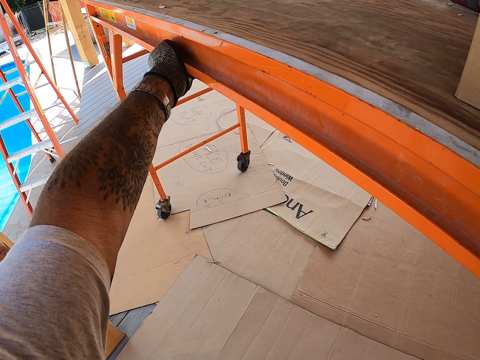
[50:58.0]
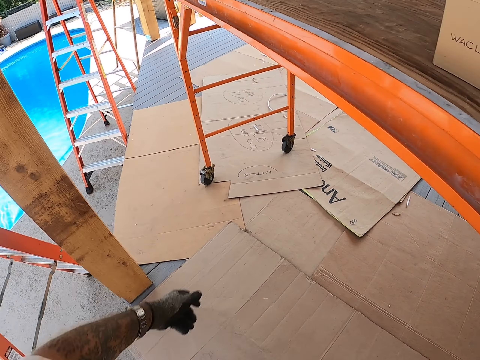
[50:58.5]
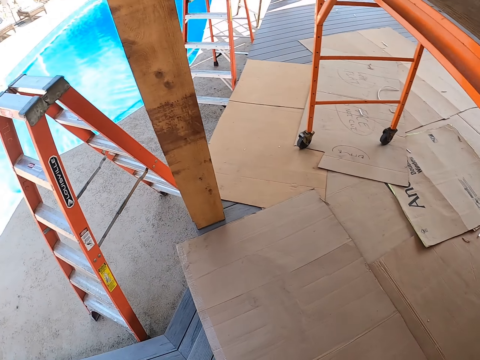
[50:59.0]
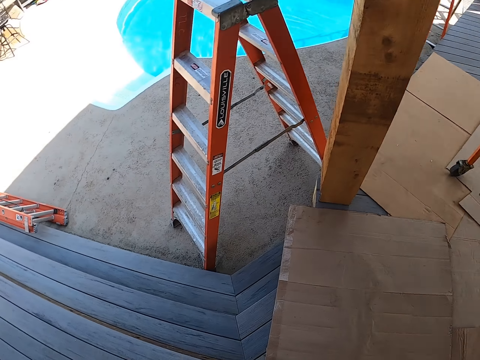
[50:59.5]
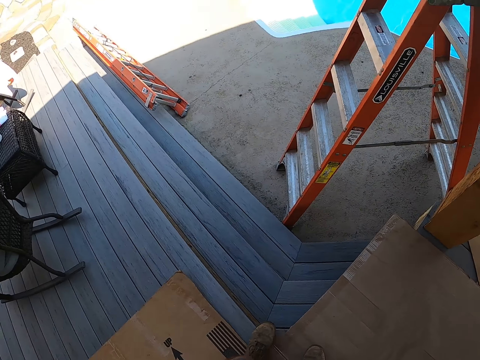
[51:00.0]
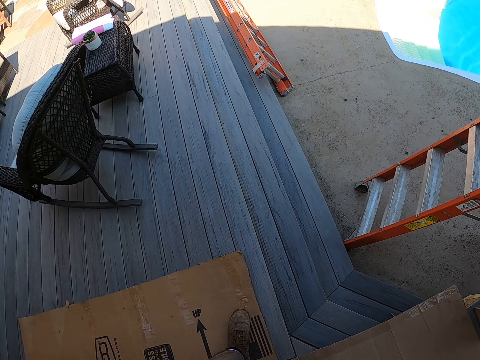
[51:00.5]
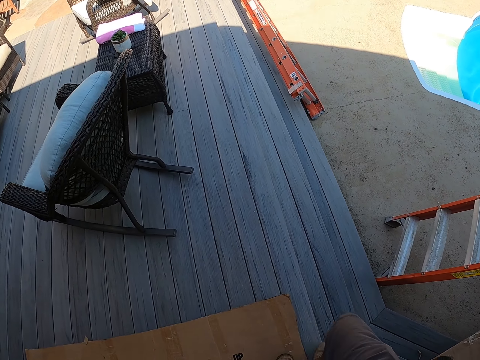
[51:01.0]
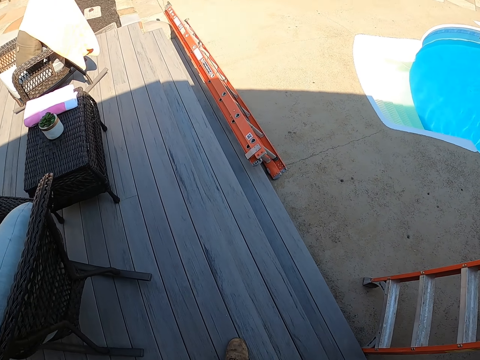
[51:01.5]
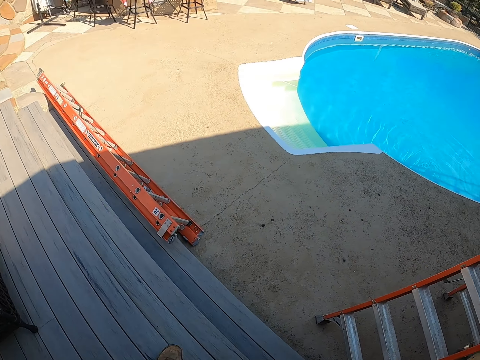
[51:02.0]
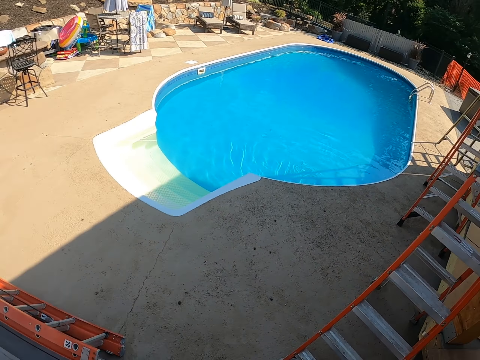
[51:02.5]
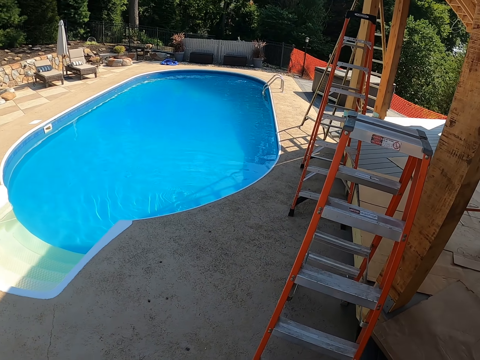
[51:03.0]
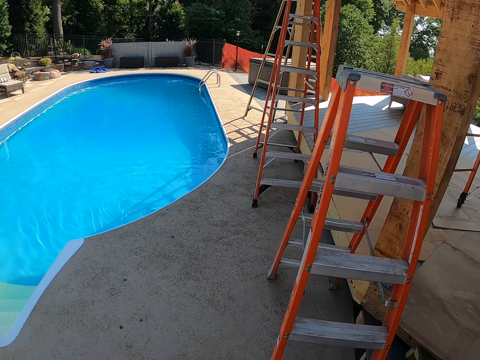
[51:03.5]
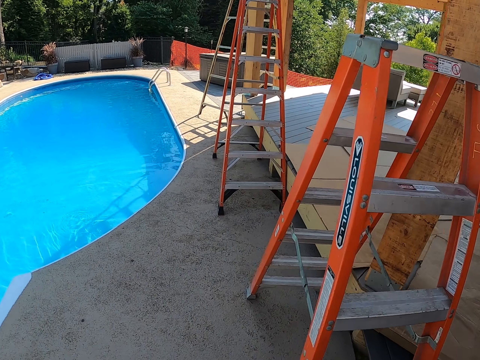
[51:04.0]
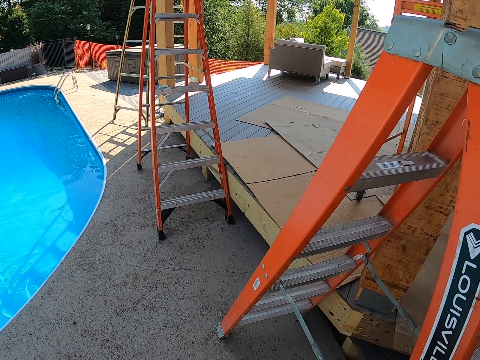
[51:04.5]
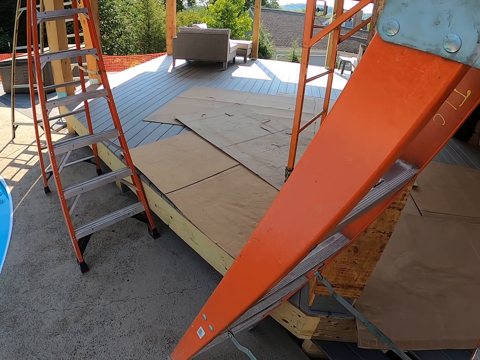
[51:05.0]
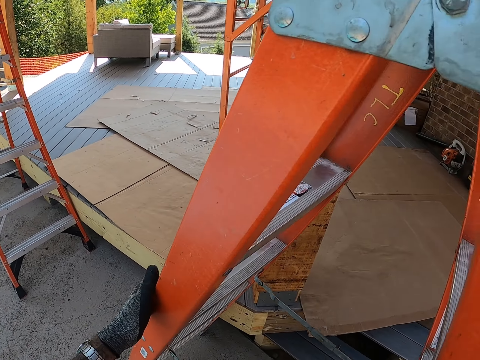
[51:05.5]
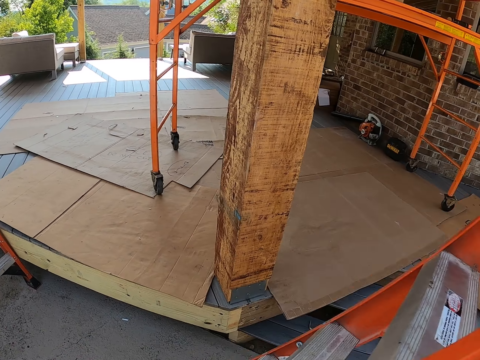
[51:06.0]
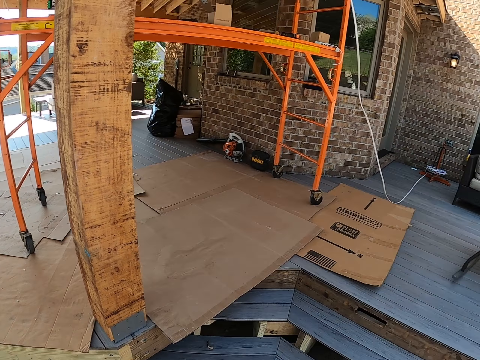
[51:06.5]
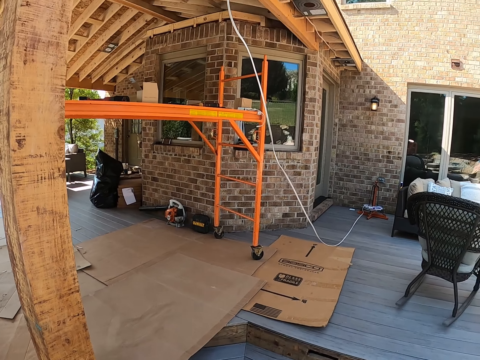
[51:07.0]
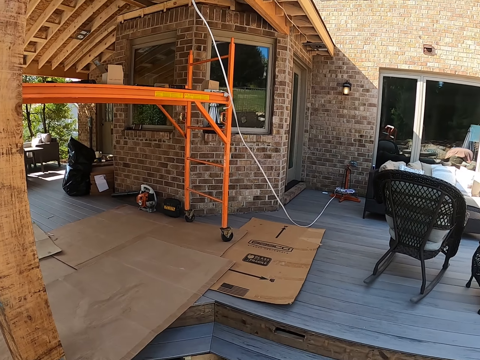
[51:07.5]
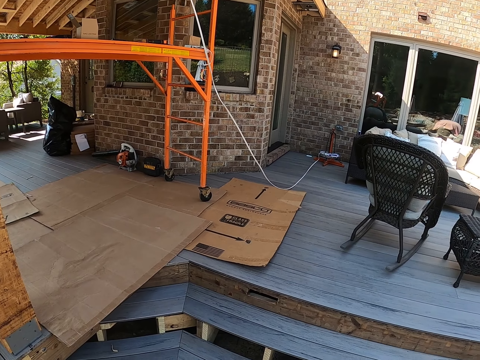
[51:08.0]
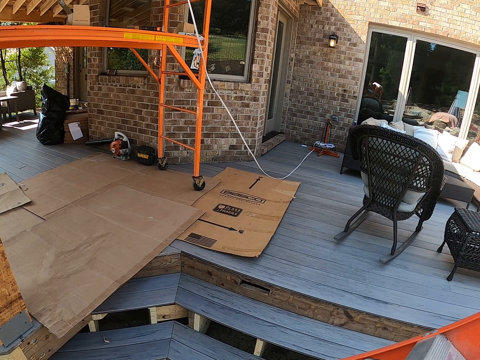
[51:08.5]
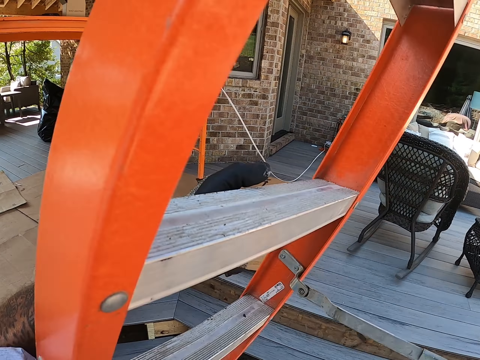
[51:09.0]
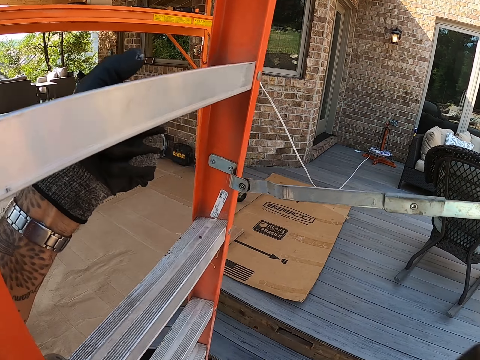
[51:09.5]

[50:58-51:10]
The camera wearer turns left. They walk down the stairs. They carry a ladder. They walk forward.

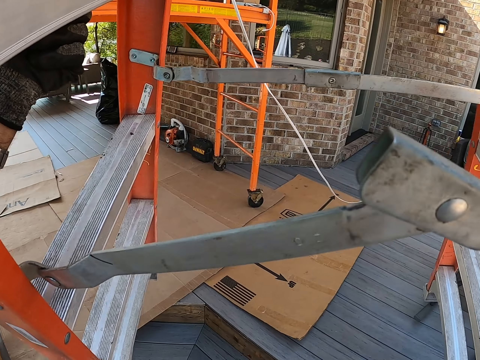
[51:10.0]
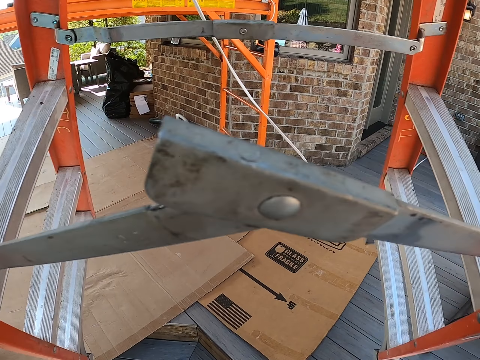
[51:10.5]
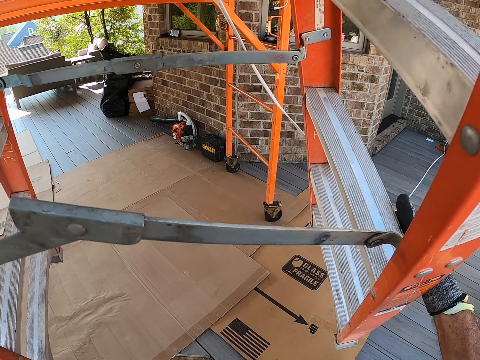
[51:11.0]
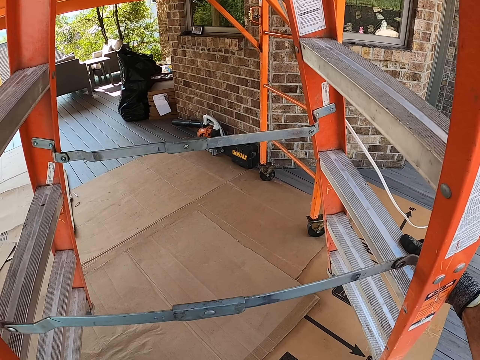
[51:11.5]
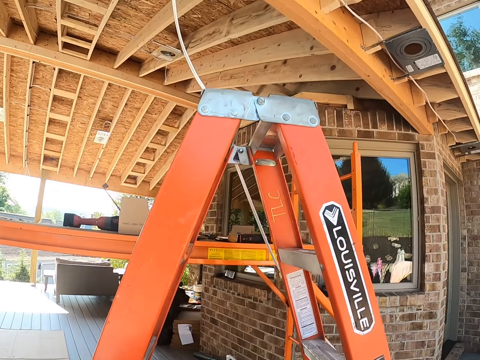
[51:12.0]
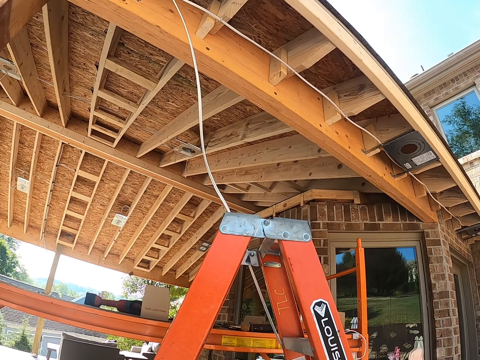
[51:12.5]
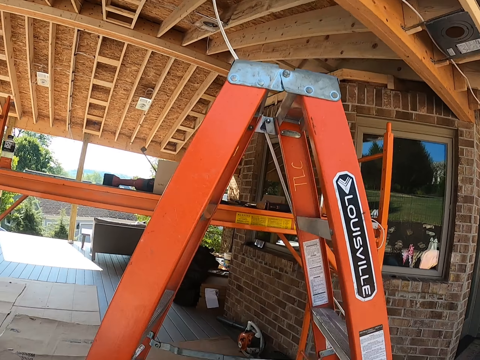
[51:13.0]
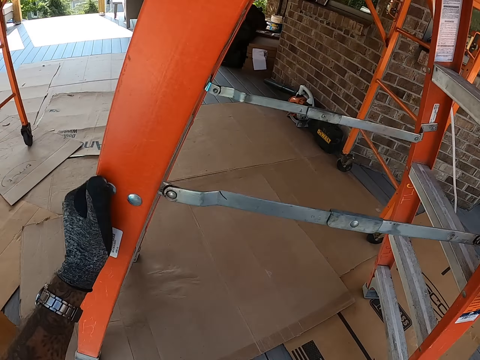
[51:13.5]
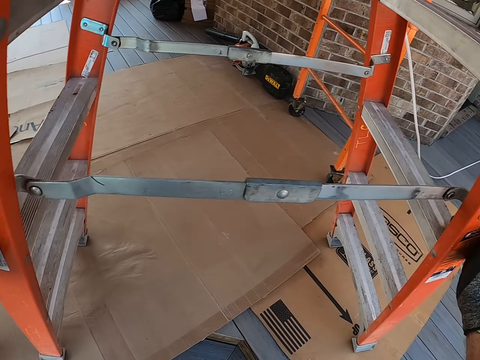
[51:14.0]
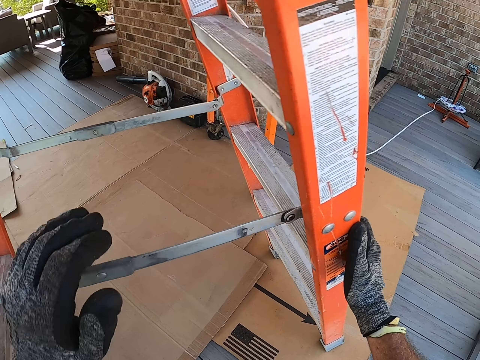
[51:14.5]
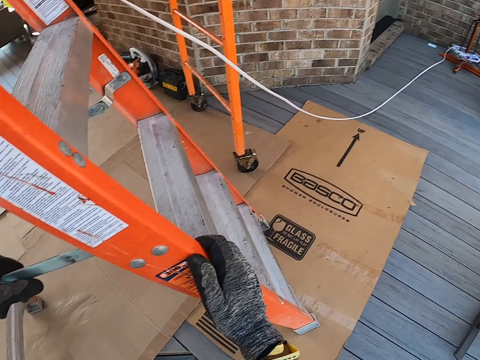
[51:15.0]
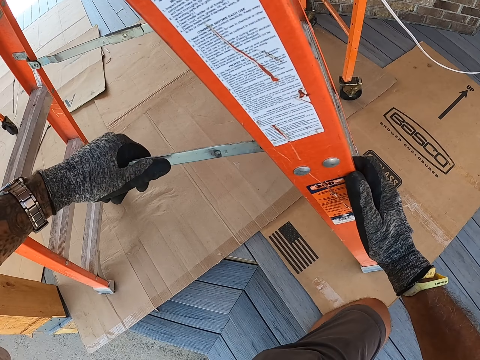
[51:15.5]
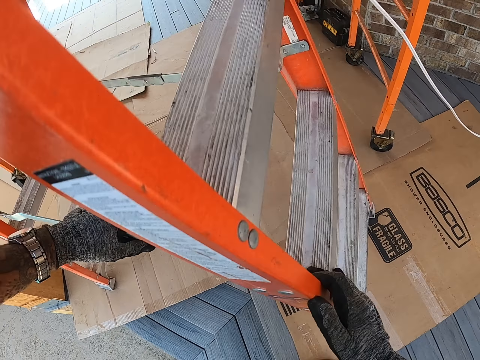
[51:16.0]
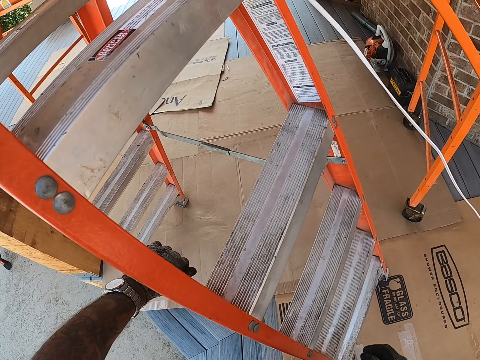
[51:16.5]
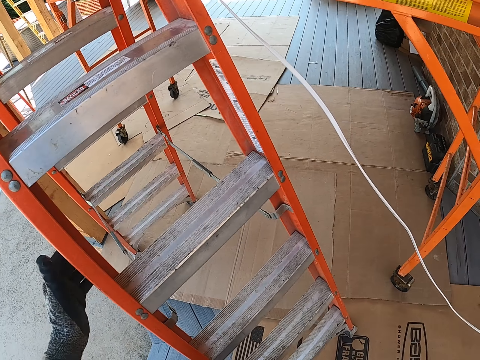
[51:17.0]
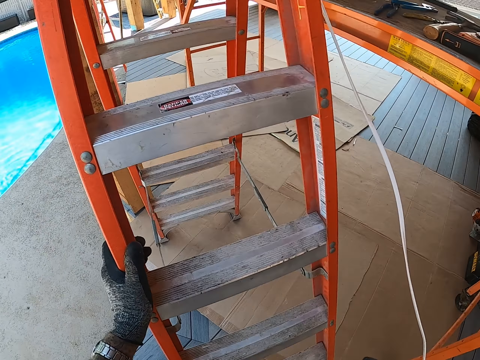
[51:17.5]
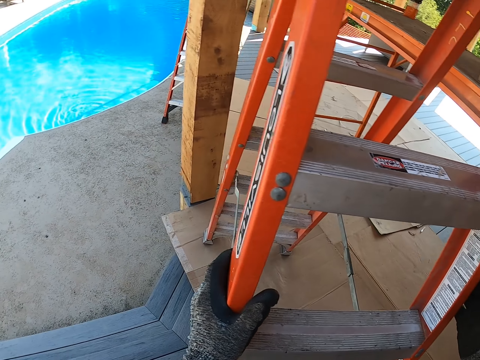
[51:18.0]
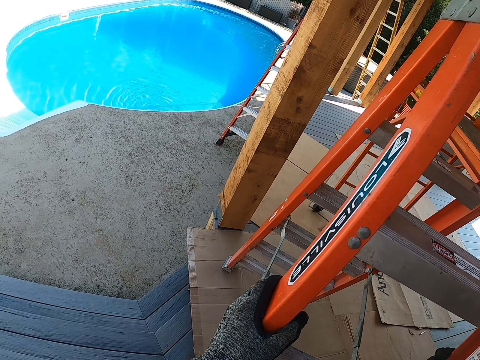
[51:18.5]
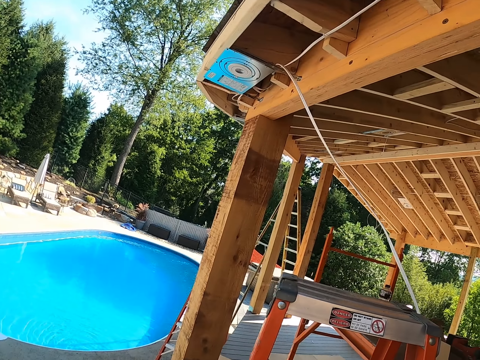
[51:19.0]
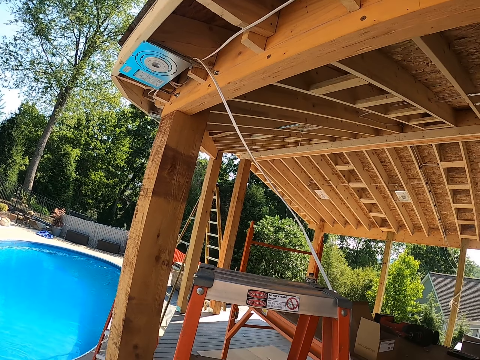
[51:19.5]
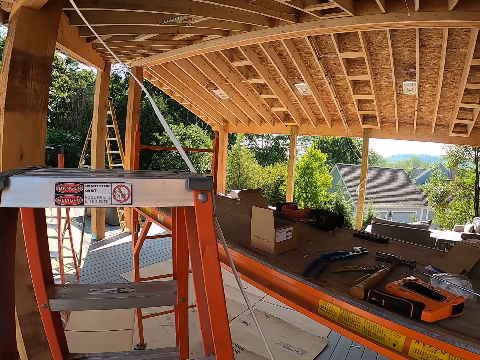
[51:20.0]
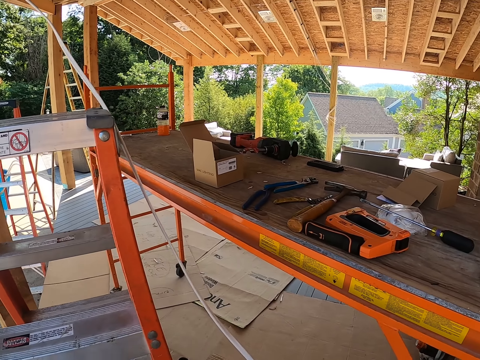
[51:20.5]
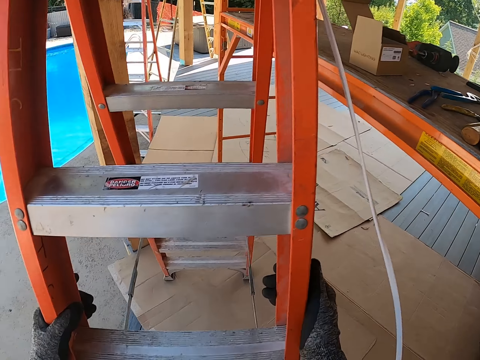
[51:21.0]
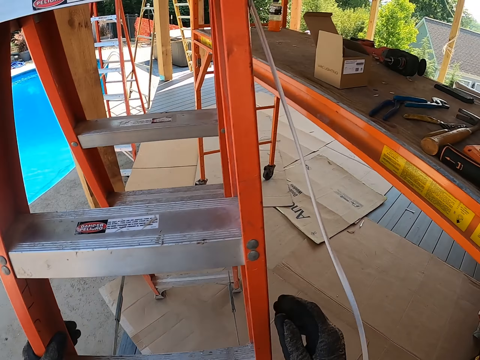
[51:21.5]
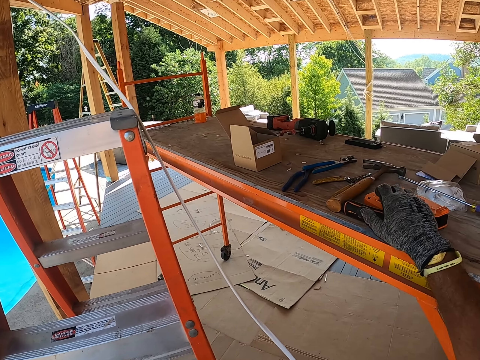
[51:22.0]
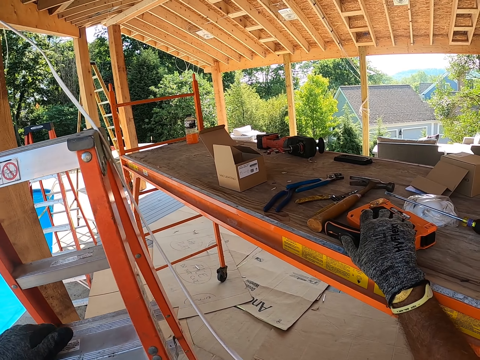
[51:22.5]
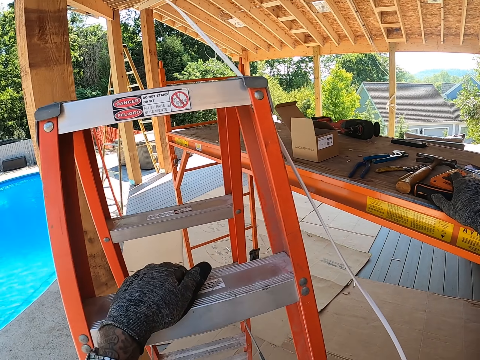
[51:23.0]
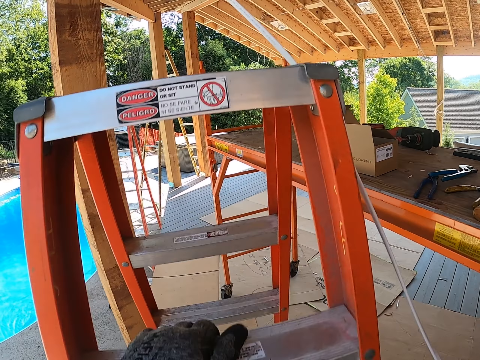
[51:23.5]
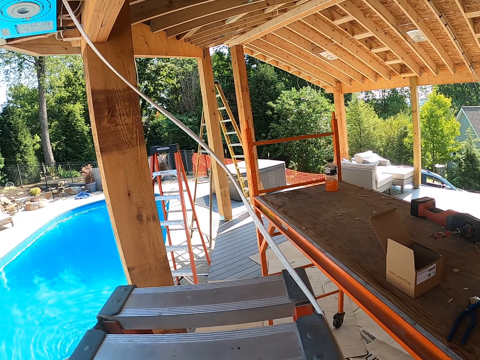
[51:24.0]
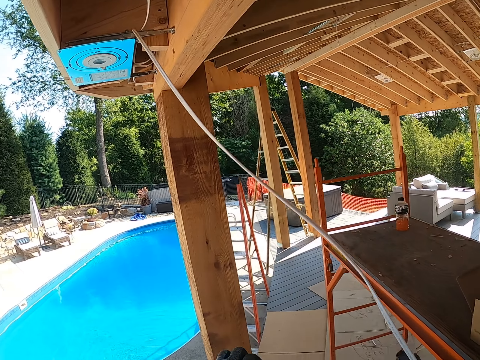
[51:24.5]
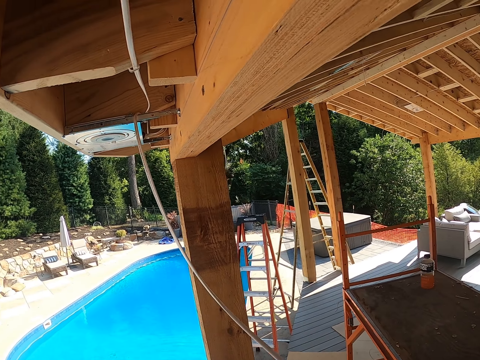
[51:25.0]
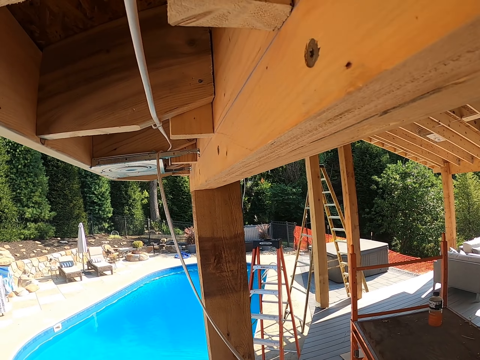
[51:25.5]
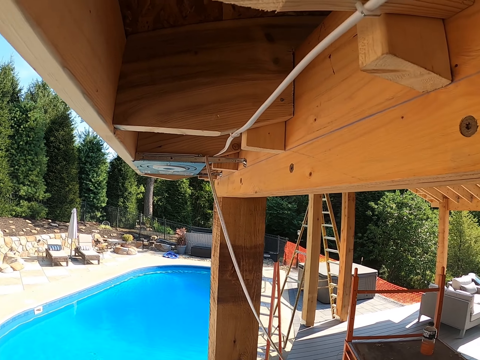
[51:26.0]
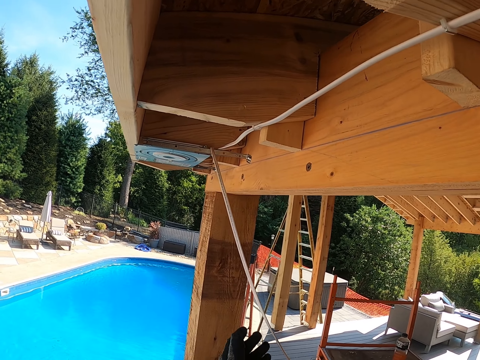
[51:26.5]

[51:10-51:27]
The camera wearer places the ladder on the boxes. They walk up the stairs. They adjust the ladder. They climb the ladder.
